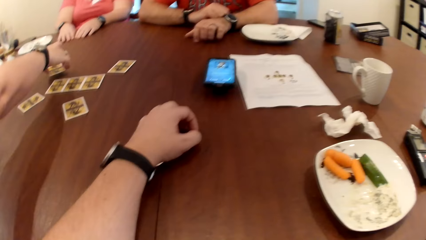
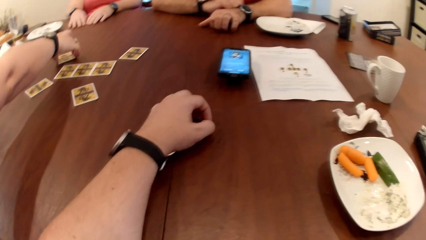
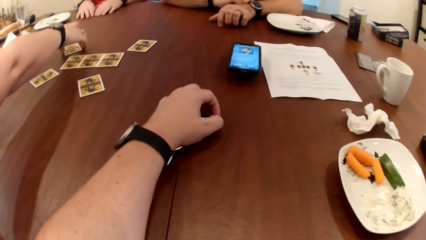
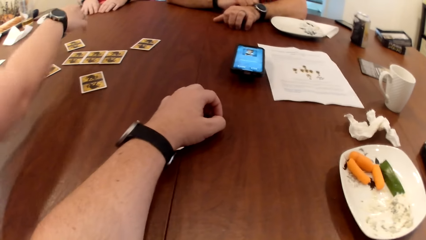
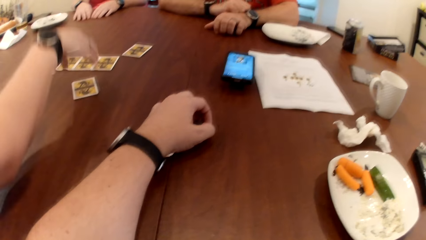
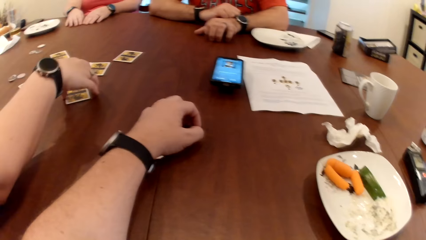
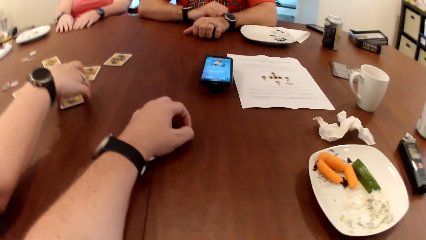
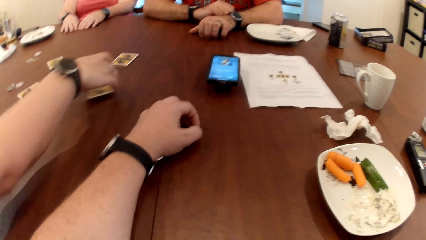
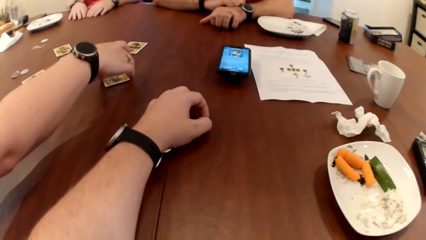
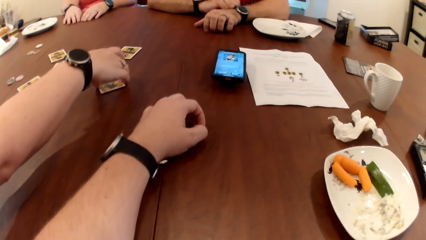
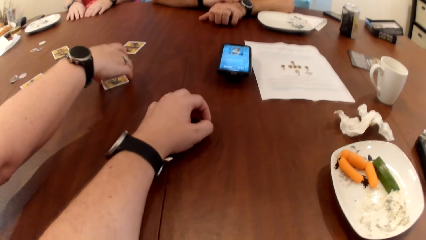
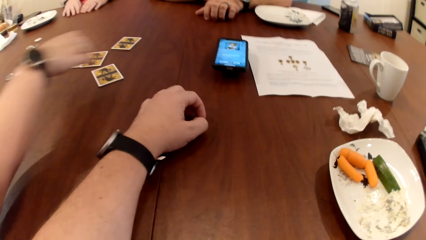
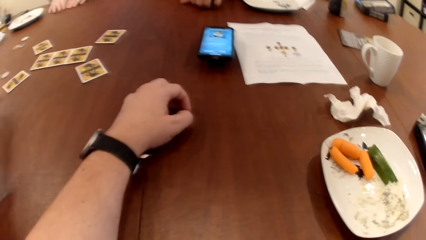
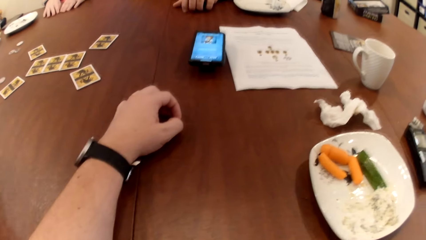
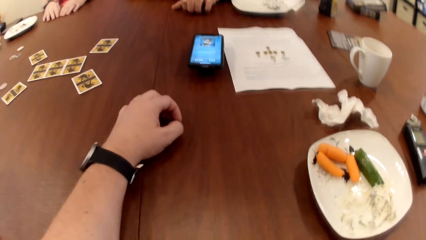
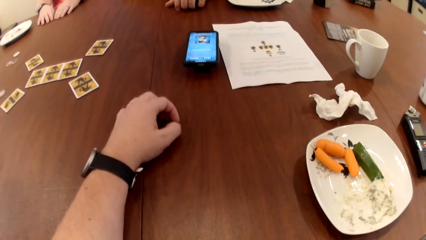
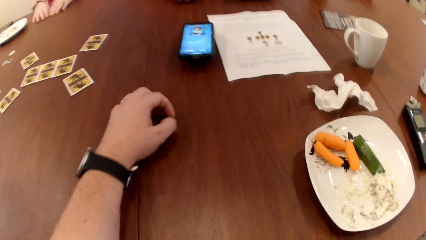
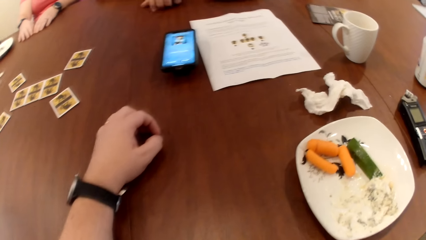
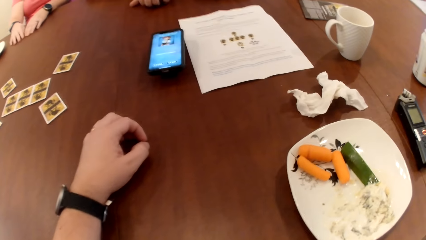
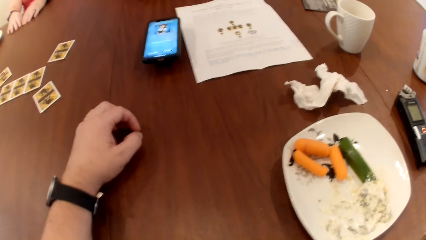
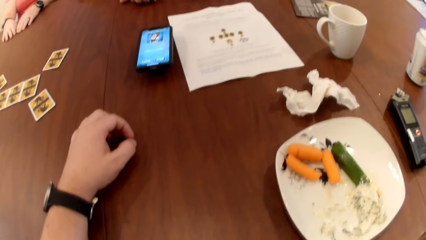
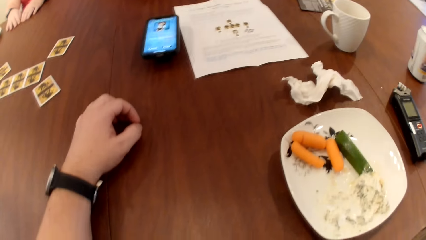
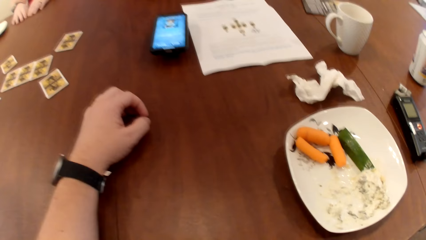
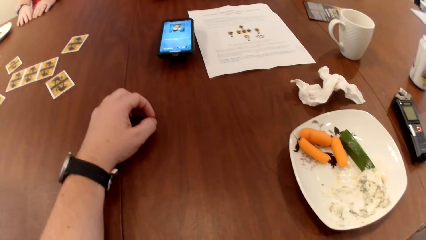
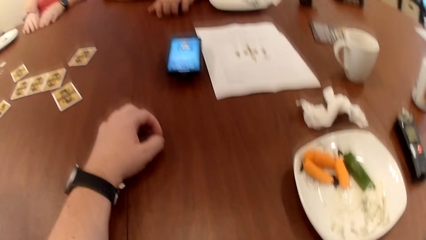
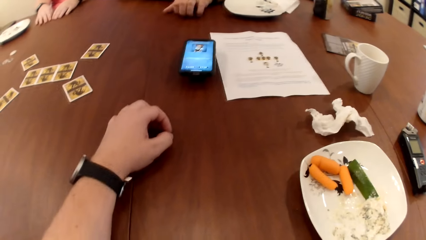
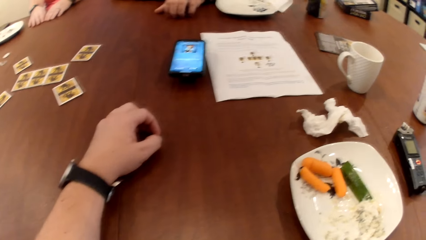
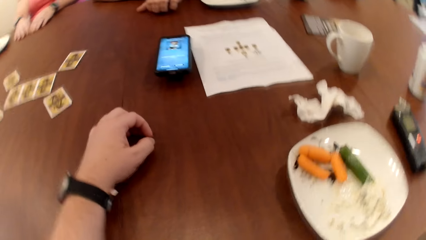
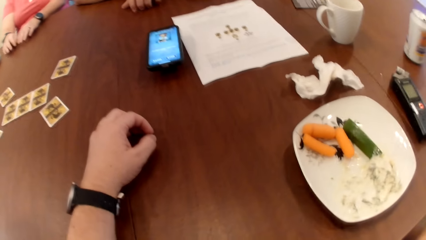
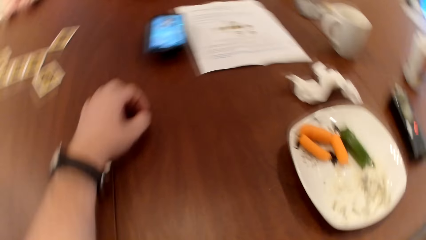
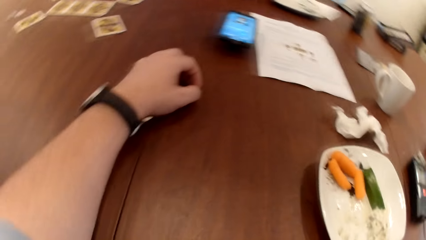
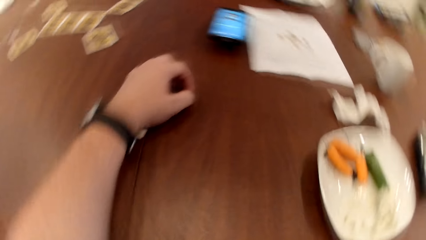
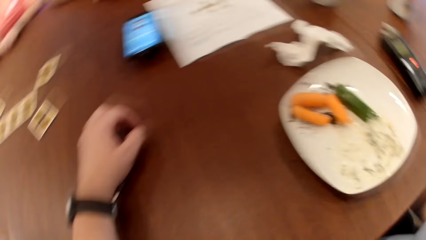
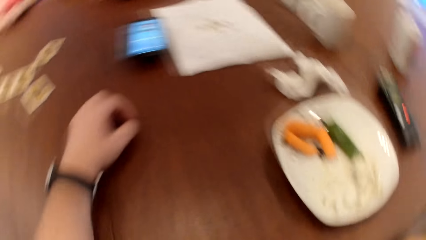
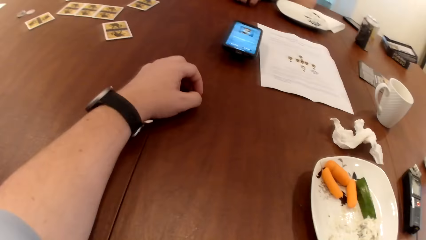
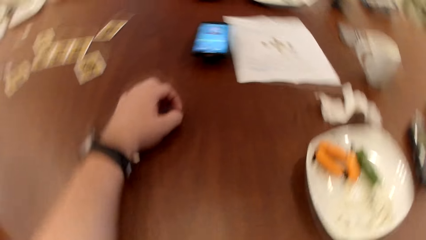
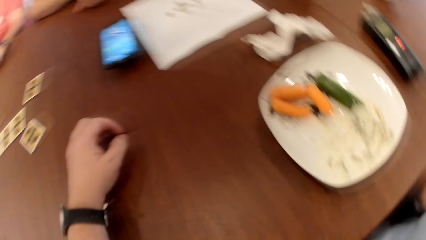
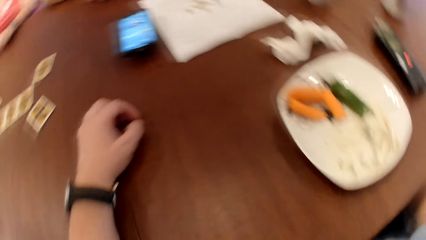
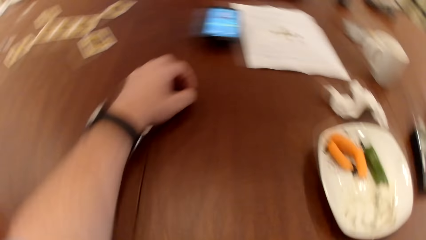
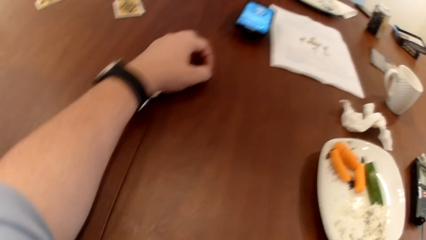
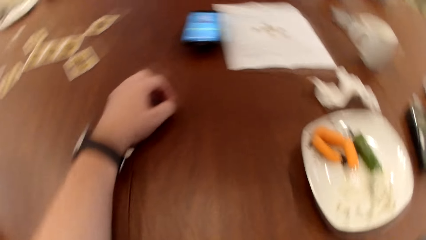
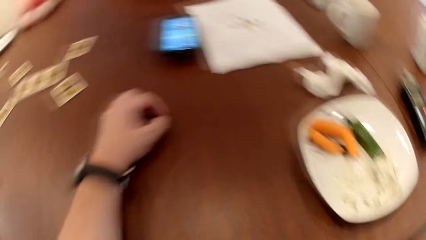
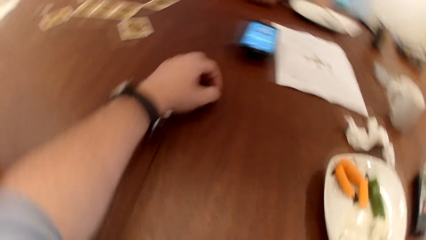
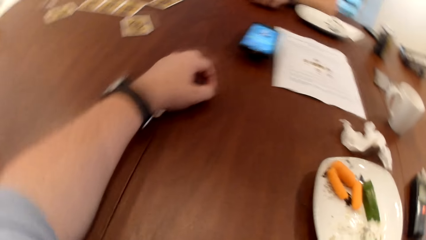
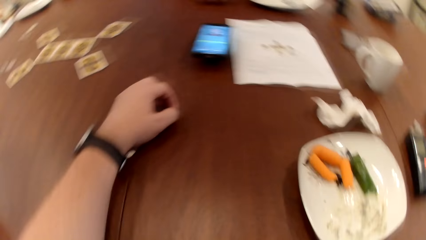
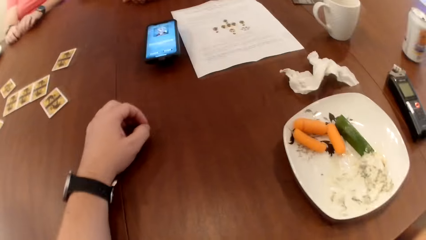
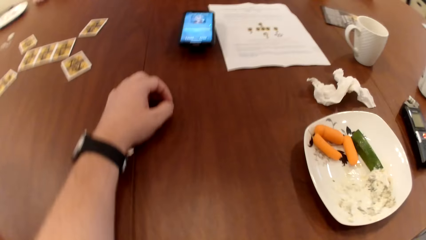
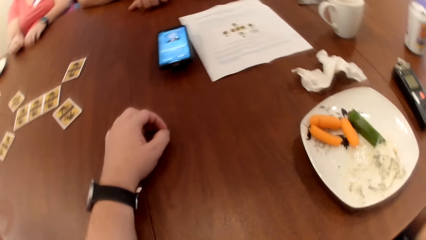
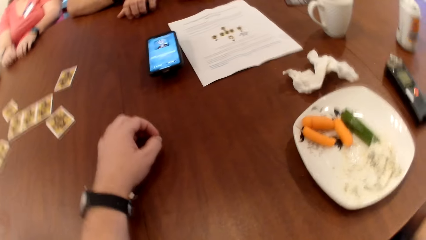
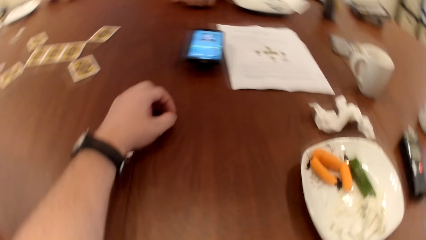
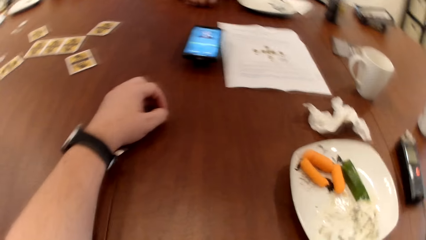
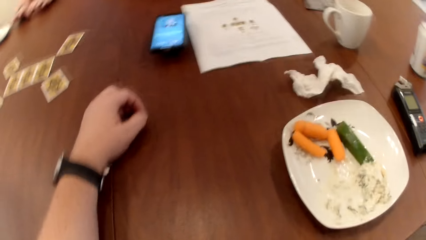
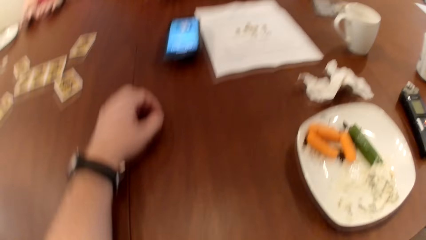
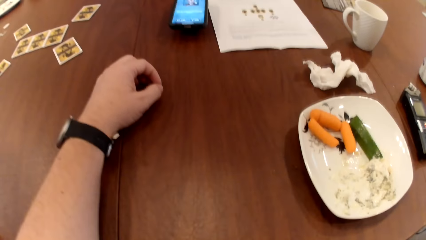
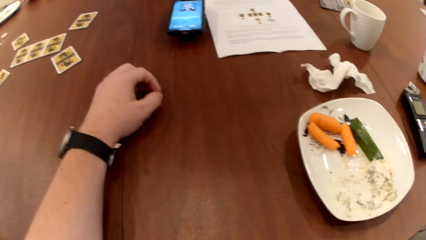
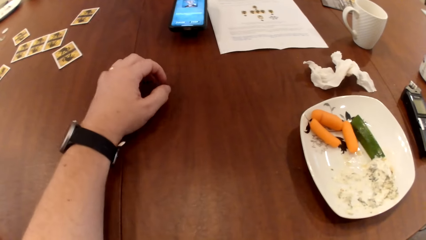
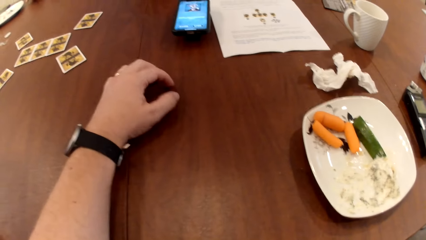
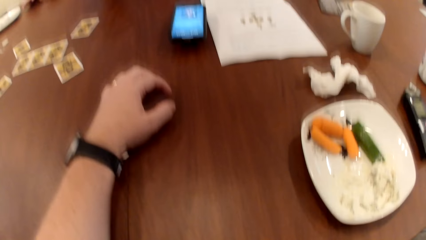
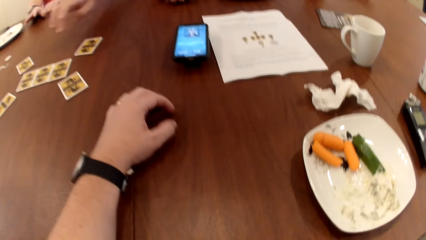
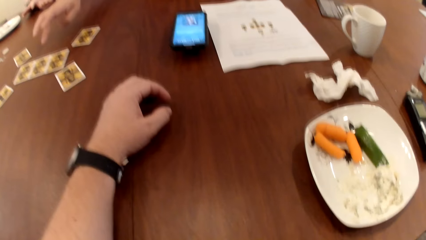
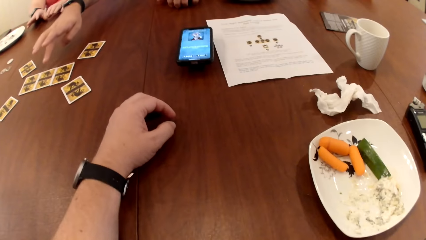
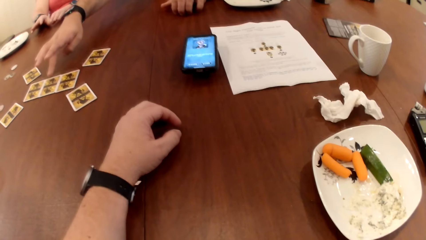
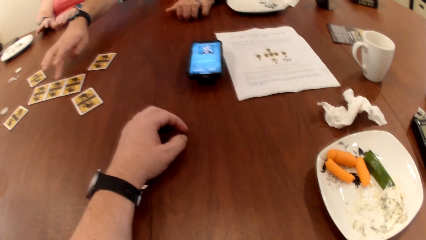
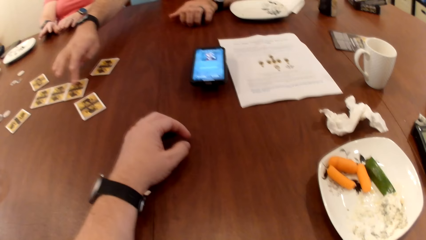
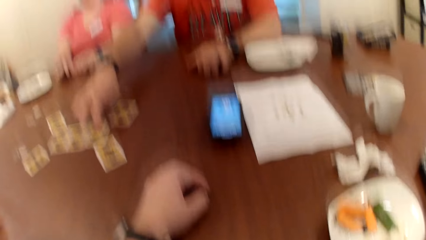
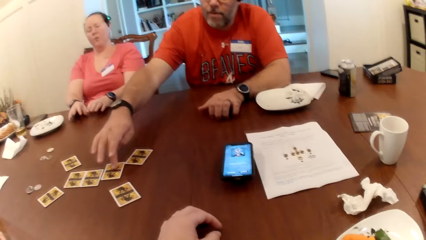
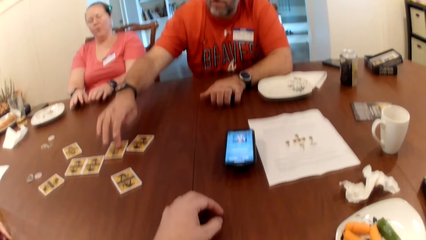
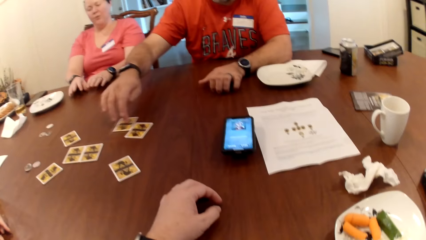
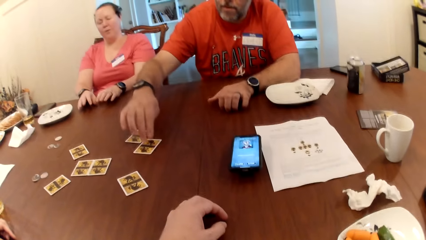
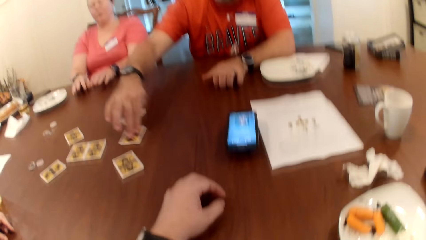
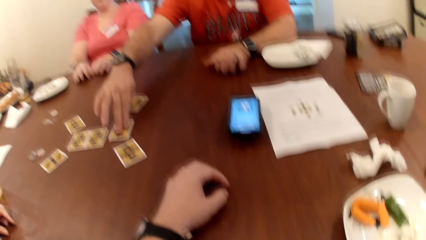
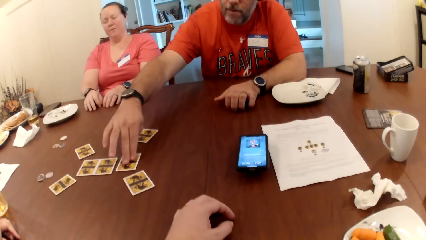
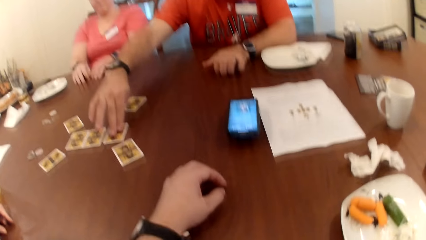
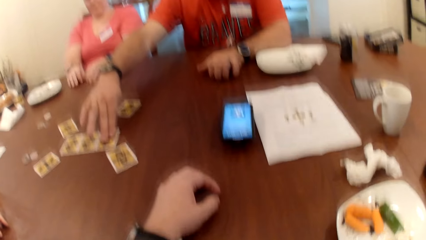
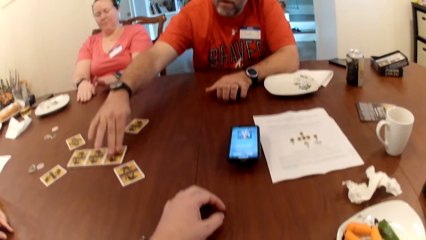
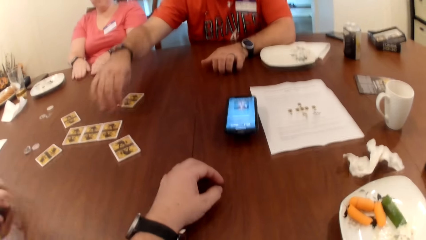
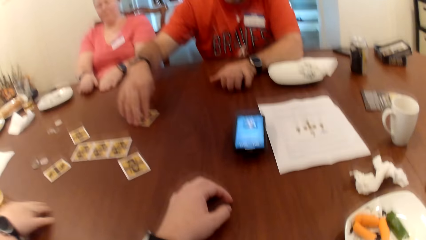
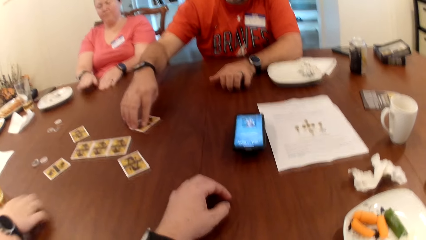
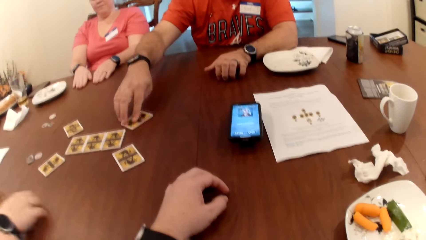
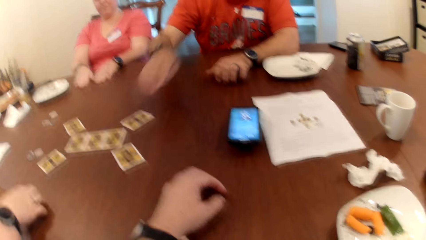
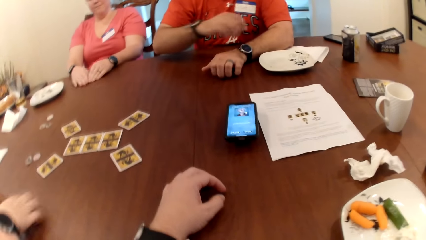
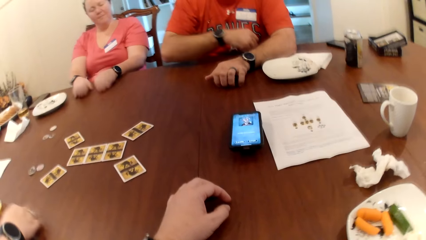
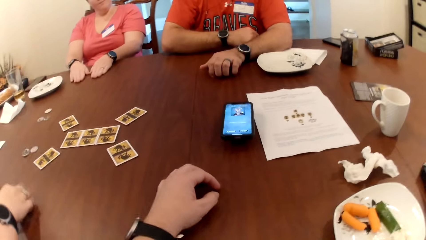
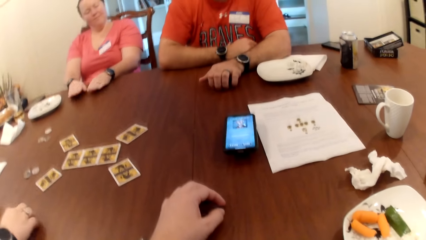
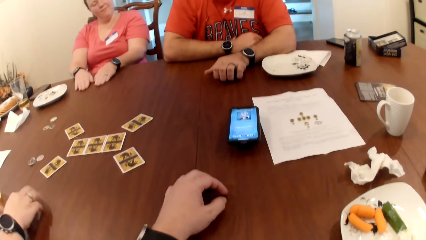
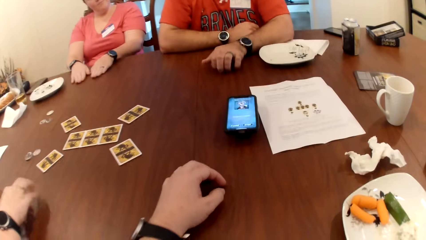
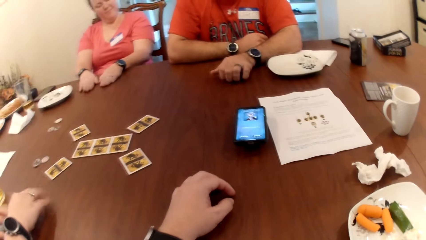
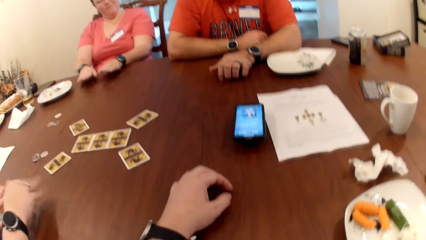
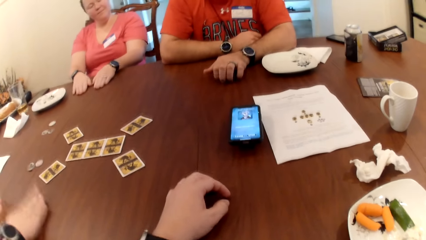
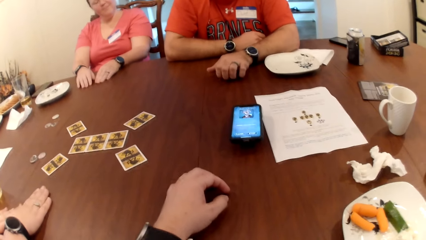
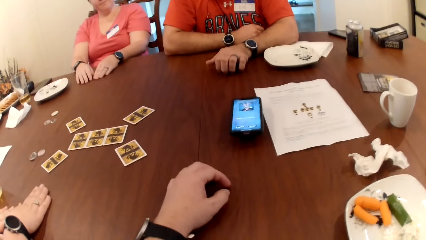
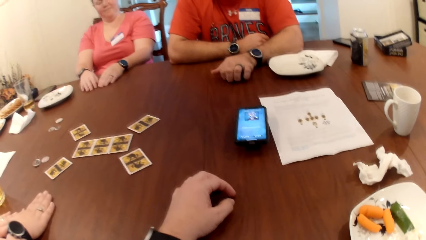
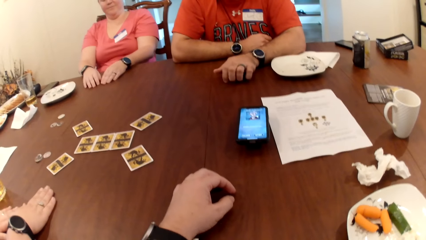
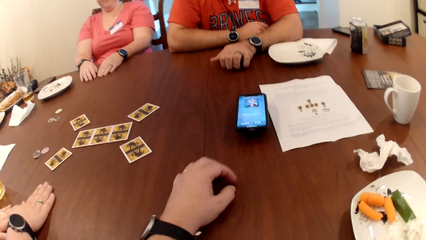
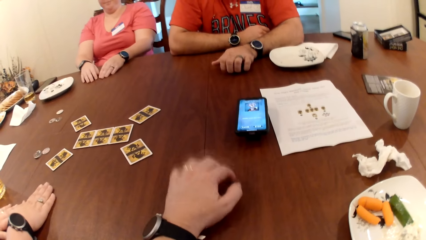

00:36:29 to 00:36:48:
The woman moves the card on the table with her right hand. A man moves the card on the table with his right hand repeatedly. Another woman knocks the table. The first woman knocks the table.
